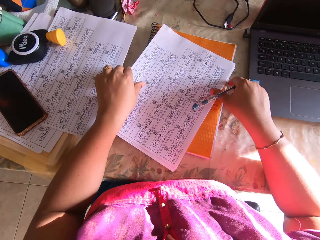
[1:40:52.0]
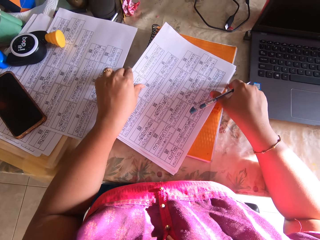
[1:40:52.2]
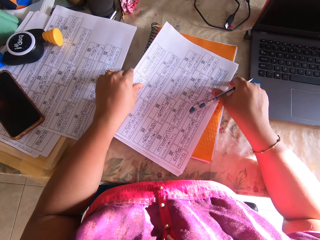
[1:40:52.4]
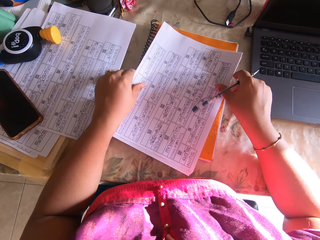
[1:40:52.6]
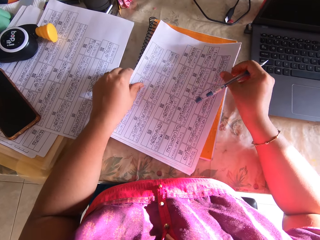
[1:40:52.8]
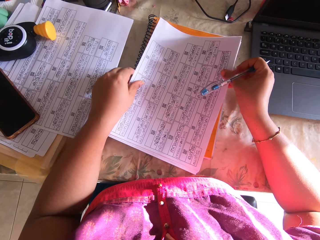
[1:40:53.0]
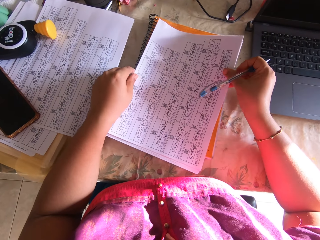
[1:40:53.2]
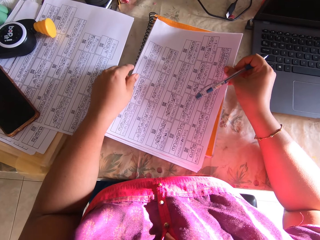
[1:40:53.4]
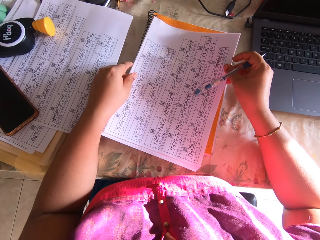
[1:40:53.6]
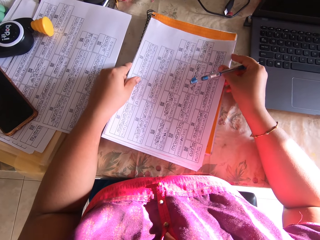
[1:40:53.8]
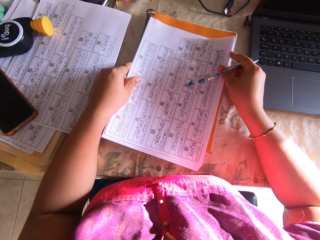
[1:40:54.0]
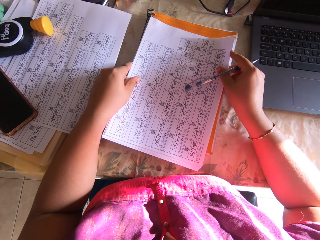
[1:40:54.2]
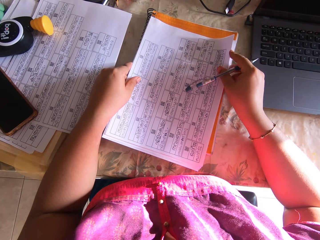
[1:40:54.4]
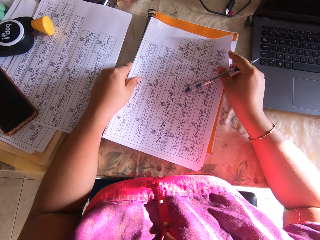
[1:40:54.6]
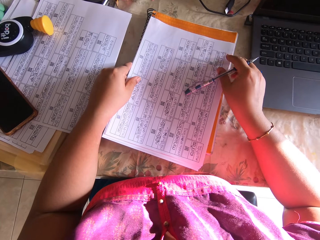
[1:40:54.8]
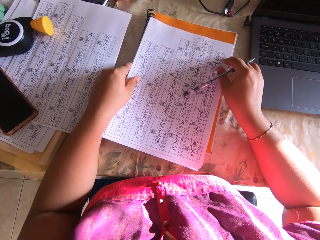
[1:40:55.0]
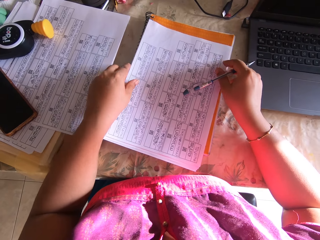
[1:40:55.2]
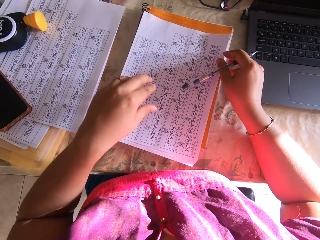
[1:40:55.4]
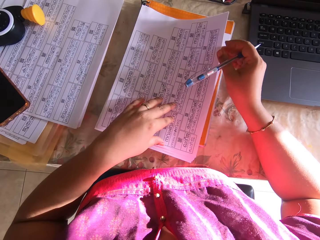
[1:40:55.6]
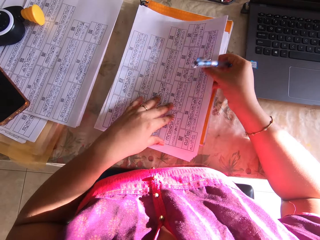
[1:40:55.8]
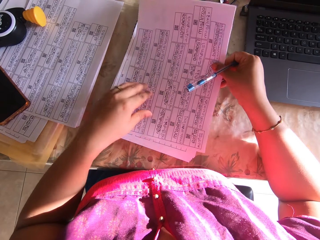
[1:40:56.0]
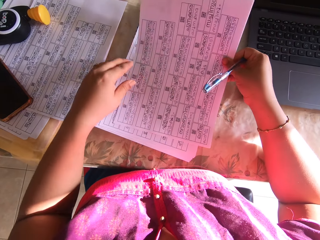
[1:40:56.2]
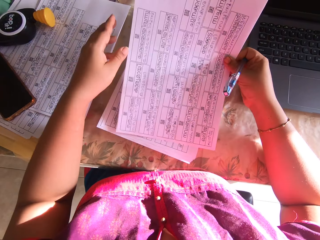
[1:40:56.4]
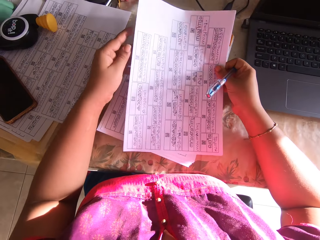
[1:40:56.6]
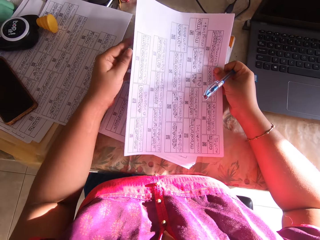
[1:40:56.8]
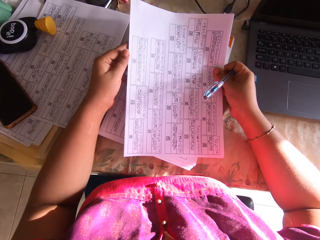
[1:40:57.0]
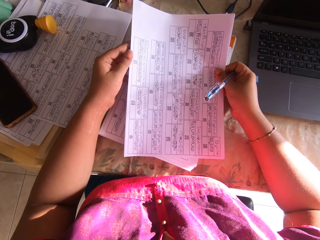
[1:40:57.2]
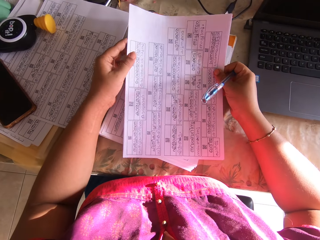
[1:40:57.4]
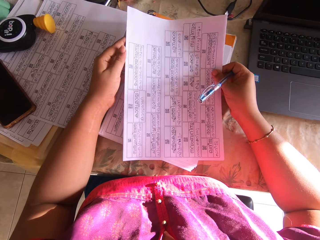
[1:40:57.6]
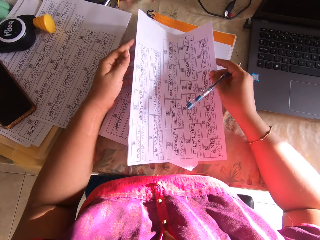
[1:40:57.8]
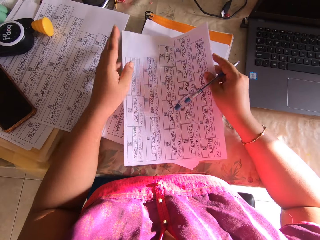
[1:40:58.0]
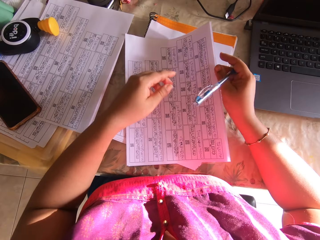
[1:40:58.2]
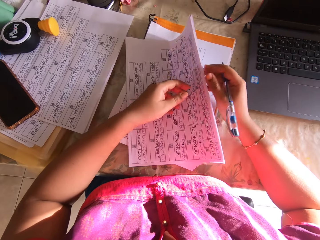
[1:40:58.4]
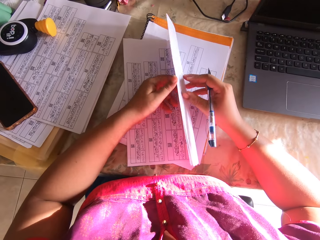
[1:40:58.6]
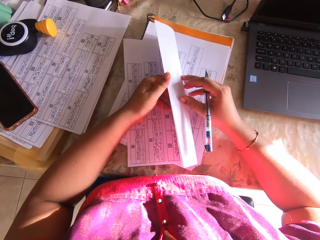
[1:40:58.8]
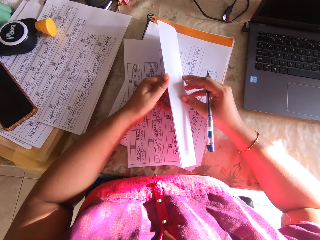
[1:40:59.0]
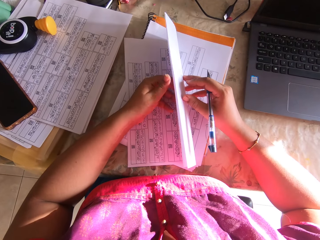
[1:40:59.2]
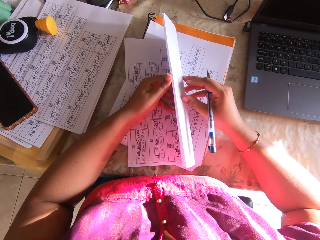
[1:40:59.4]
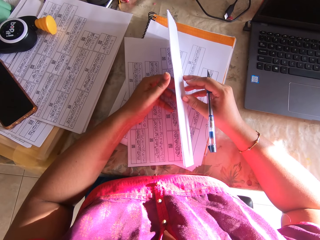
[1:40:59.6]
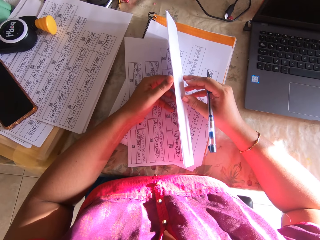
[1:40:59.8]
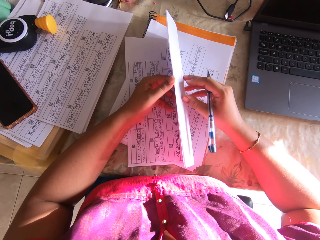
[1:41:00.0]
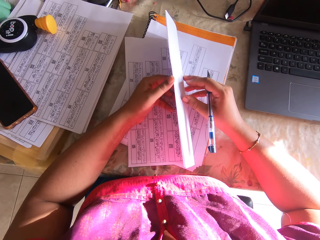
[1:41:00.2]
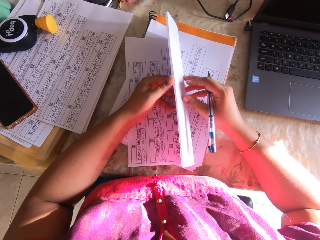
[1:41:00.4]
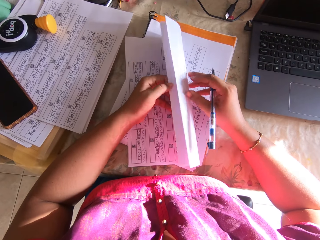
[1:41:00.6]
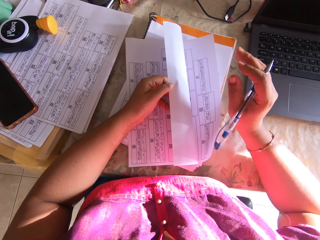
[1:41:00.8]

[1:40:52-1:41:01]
The camera wearer holds the printed white papers with both hands. They lift the printed white papers on the book with both hands. They remove the paper. They pick a printed white paper from the printed white papers with both hands.

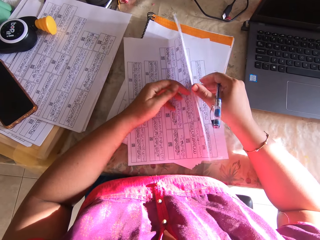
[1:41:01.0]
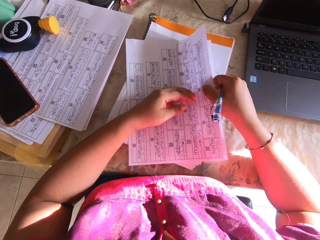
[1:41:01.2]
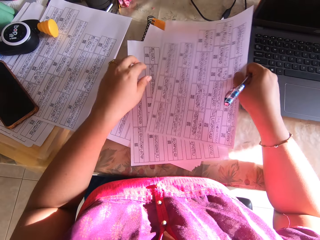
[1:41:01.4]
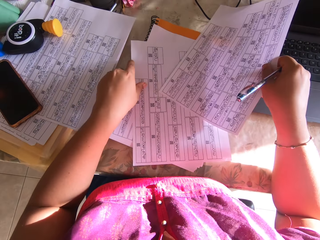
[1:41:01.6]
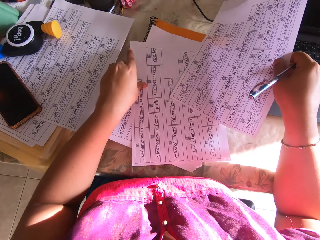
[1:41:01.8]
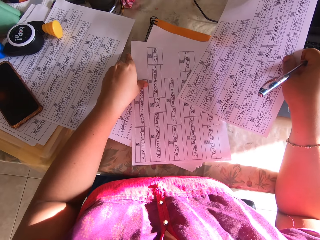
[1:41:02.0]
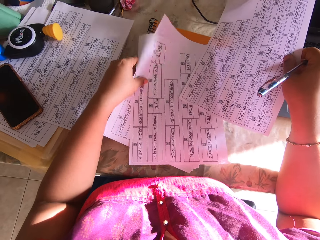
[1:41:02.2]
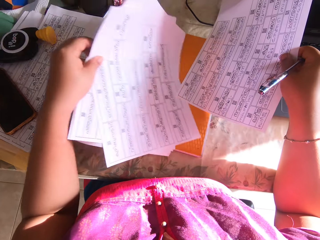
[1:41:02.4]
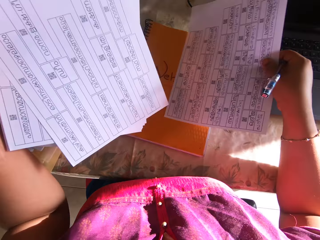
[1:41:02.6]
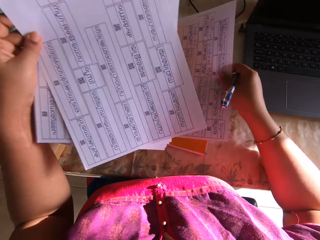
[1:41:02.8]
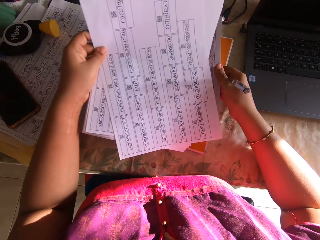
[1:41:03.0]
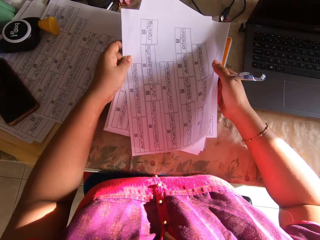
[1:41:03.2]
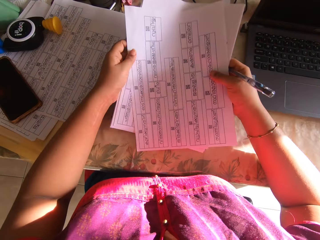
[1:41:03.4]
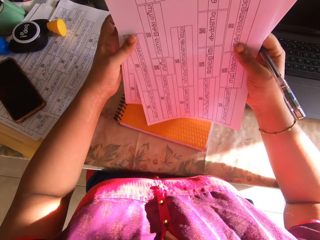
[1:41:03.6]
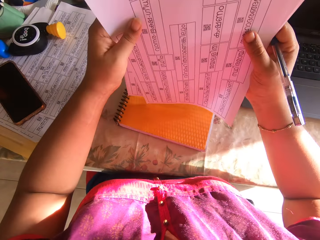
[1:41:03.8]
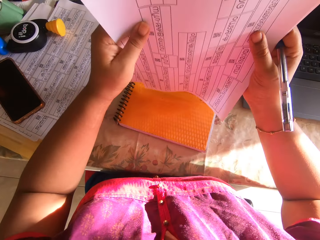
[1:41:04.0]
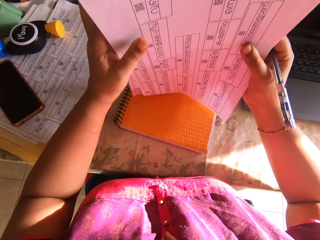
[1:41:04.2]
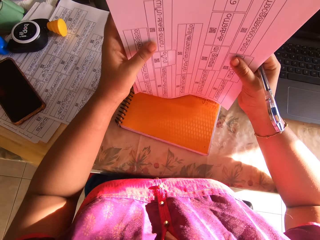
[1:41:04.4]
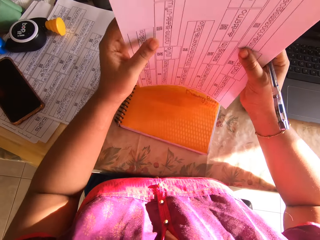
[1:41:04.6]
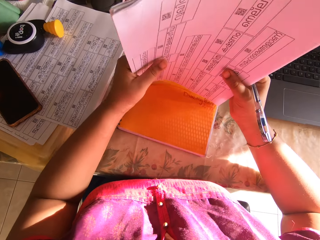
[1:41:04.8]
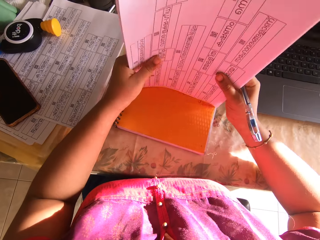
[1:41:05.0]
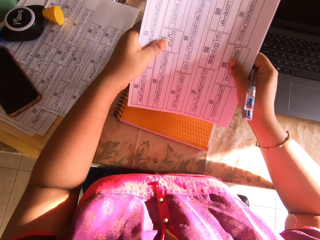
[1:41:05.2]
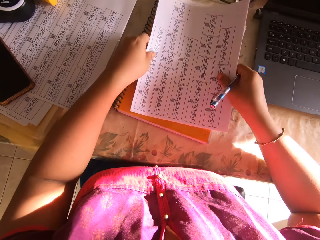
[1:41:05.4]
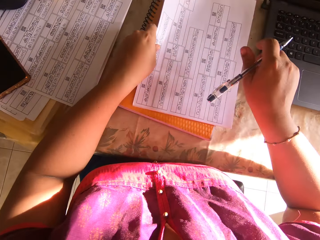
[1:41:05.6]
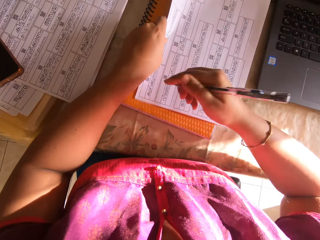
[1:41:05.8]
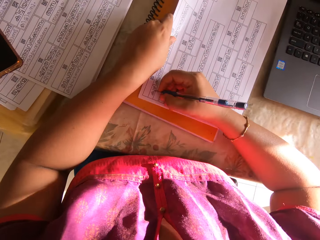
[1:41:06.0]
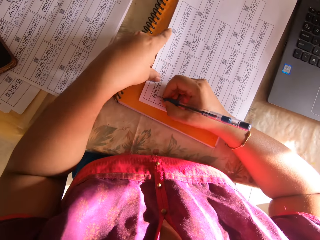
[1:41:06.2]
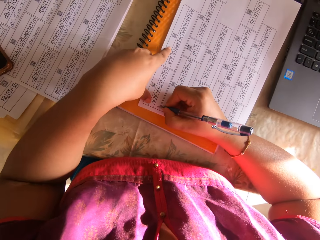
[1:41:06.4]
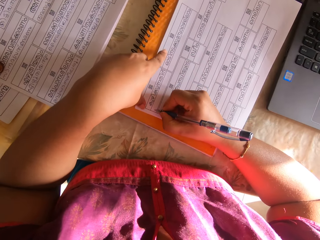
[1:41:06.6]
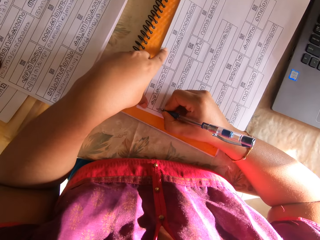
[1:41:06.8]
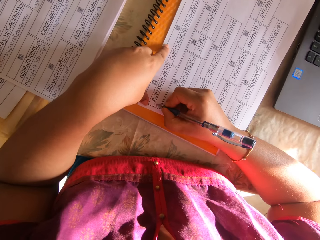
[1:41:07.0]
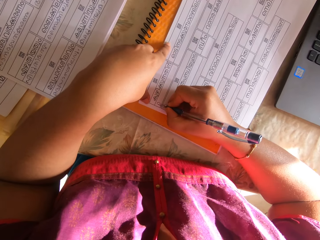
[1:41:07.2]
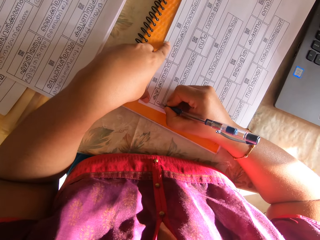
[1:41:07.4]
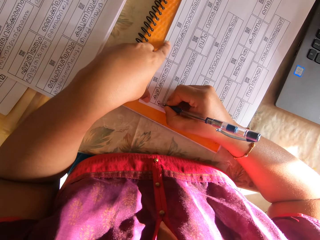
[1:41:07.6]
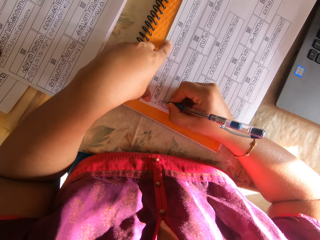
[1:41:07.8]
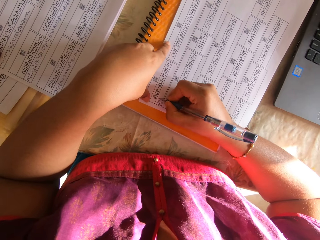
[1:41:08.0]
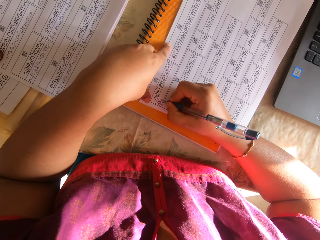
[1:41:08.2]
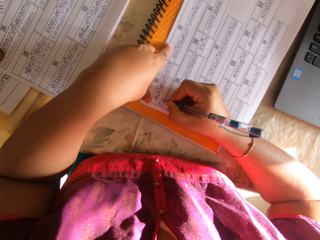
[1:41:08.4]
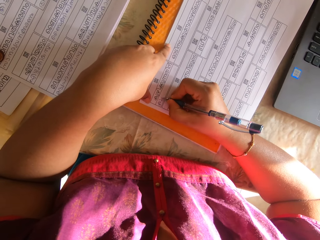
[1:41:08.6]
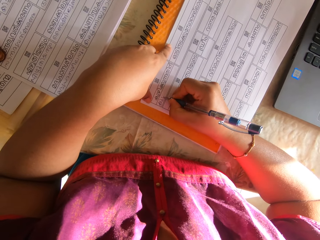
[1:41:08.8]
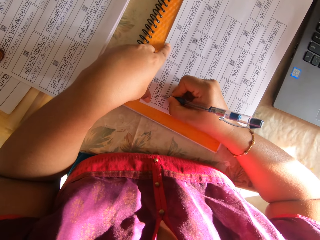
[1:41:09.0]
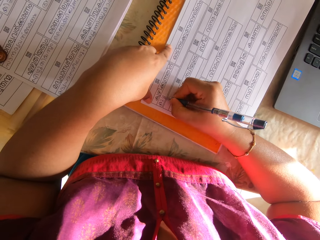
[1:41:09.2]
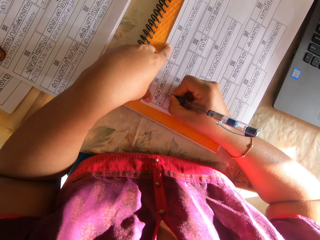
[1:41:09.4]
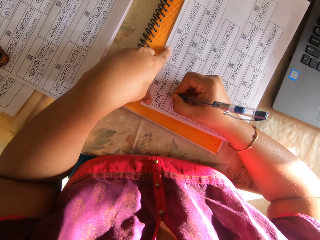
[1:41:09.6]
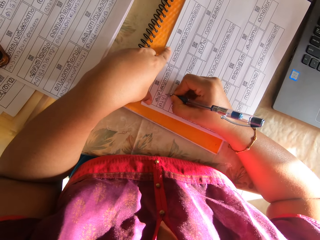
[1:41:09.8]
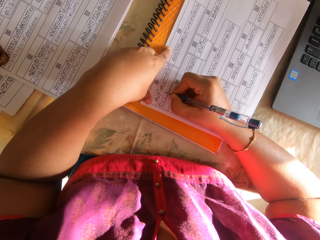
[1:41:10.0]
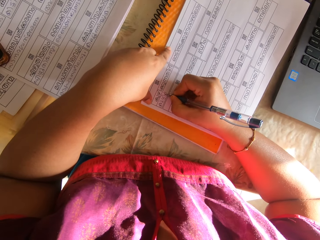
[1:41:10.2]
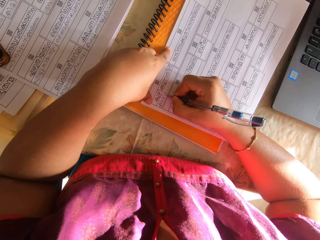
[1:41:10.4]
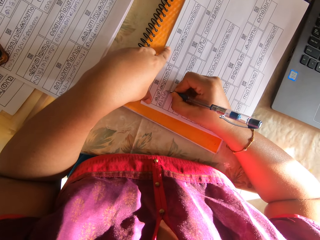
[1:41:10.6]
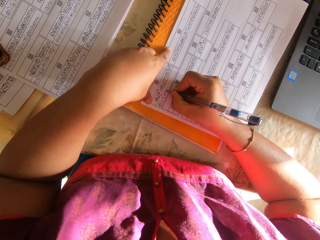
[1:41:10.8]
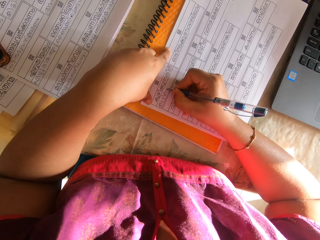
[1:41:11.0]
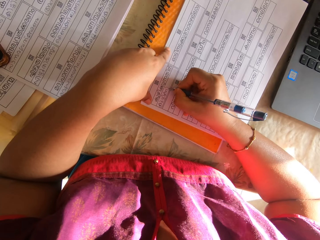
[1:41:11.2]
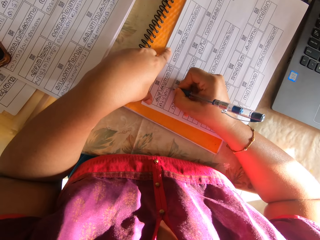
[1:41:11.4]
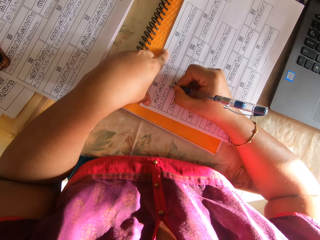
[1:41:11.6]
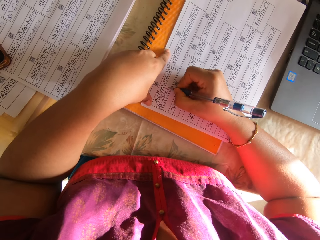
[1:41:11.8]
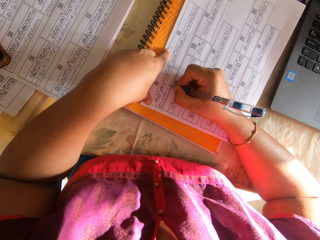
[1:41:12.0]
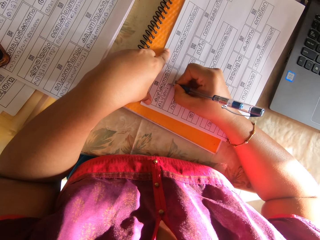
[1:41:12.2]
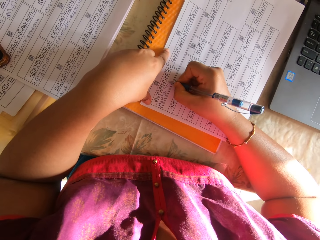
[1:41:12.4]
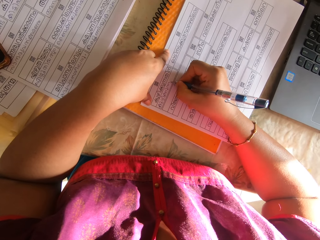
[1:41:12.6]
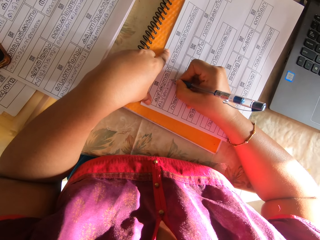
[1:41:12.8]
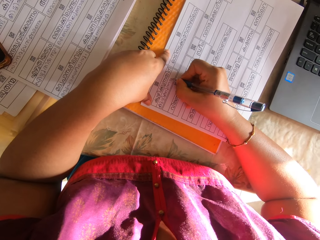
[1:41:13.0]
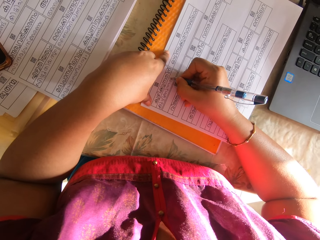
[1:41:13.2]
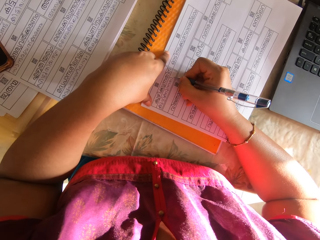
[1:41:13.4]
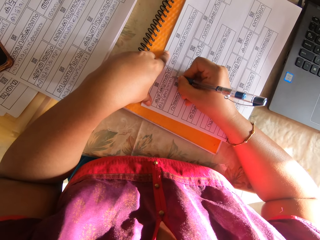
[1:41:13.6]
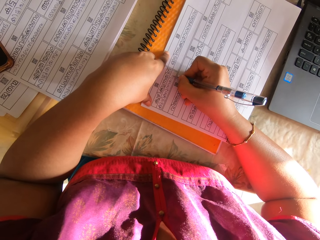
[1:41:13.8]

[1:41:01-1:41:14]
The camera wearer picks up the printed white papers on the book with her left hand. She places the printed white paper under the printed white papers with her right hand. She lifts the printed white papers with both hands. She arranges the printed white papers on the book with both hands. She places the printed white papers on the book with both hands. She places her right hand on the printed white paper on the book. She writes on the printed white paper with the pen in her right hand.
